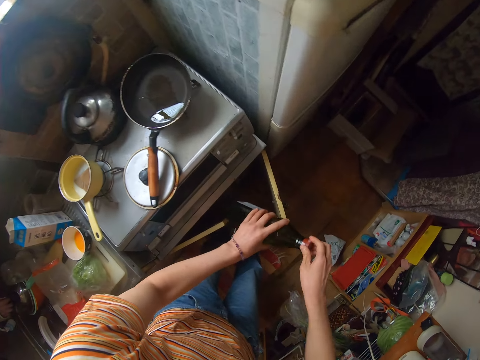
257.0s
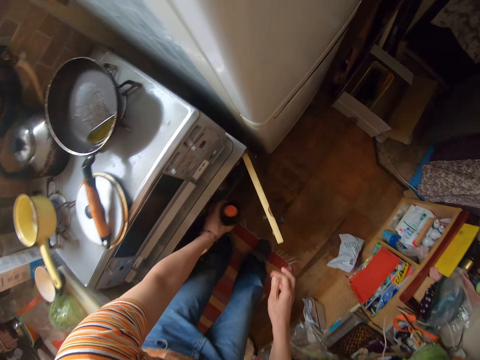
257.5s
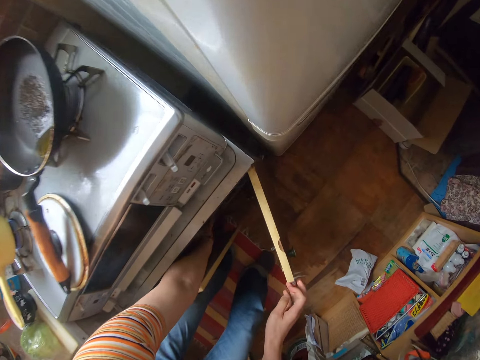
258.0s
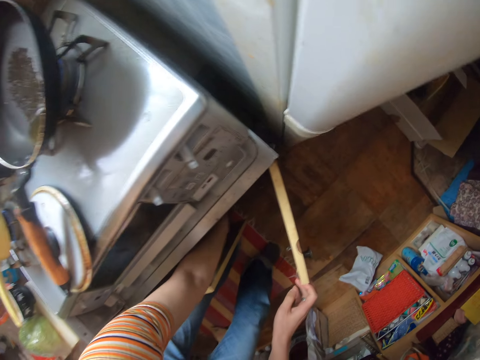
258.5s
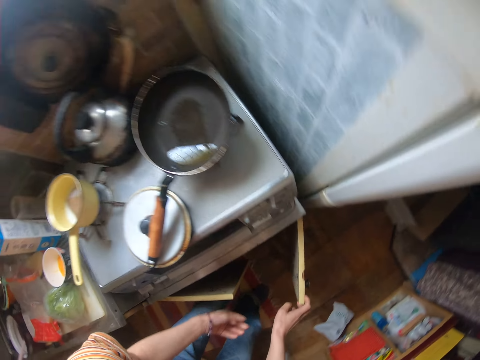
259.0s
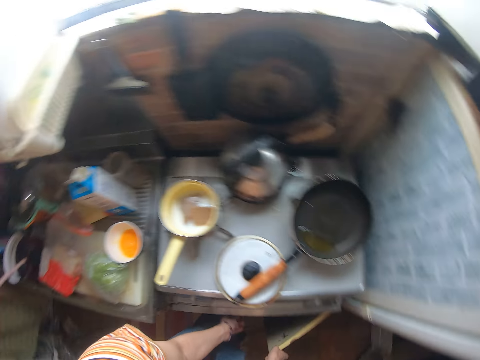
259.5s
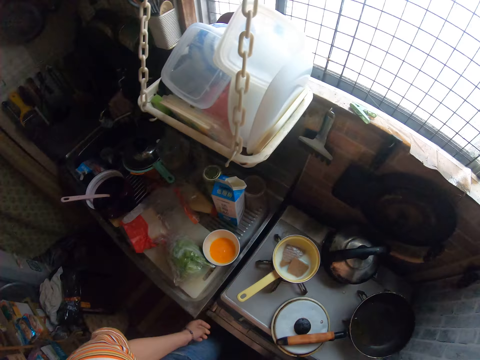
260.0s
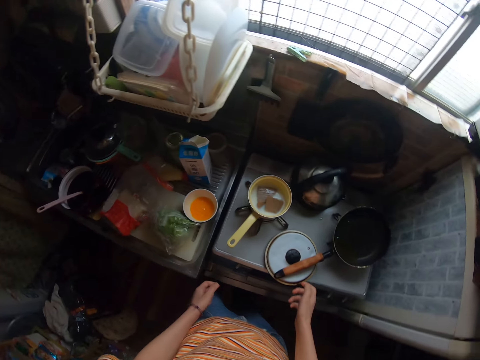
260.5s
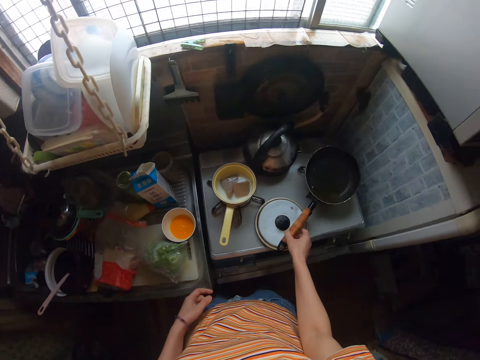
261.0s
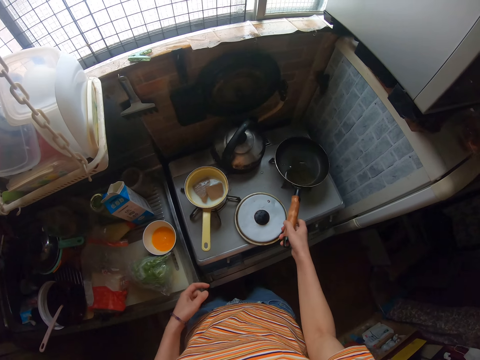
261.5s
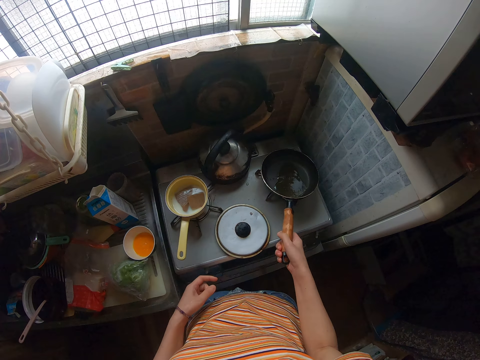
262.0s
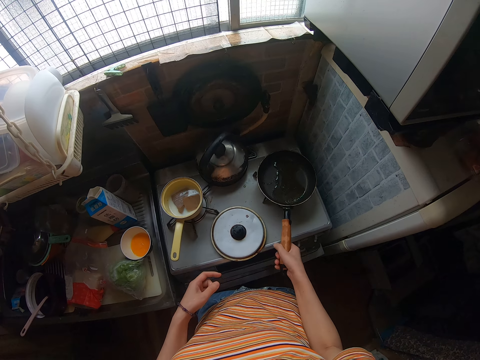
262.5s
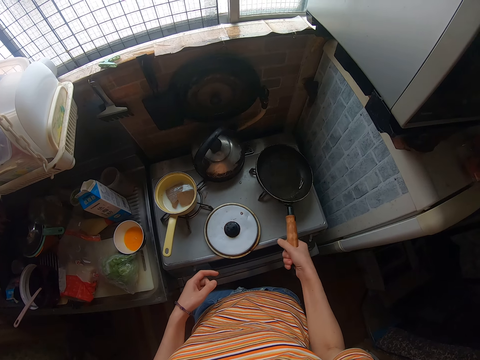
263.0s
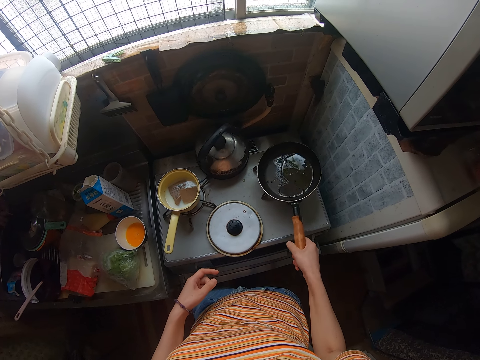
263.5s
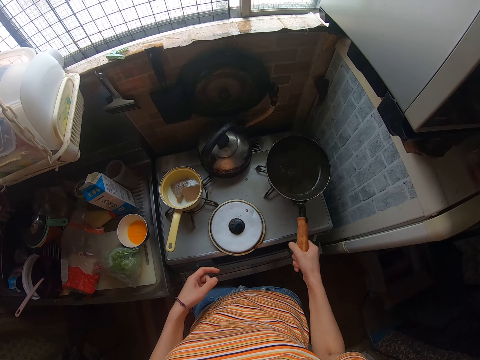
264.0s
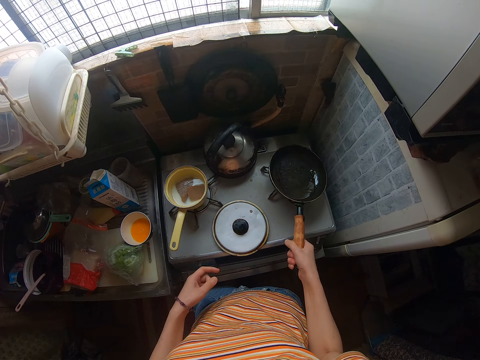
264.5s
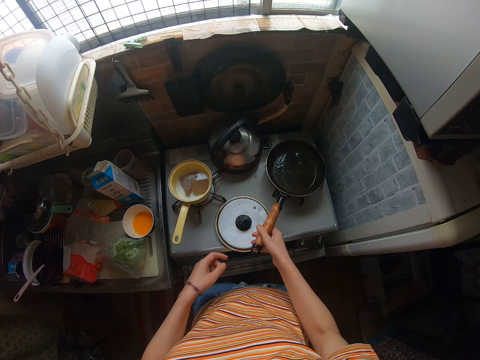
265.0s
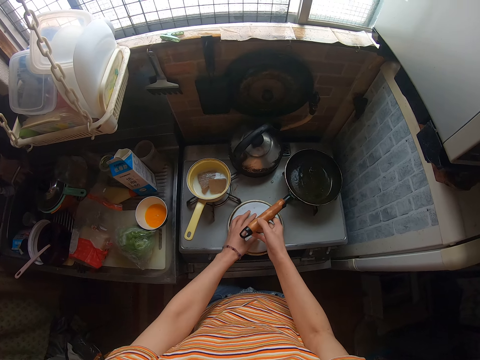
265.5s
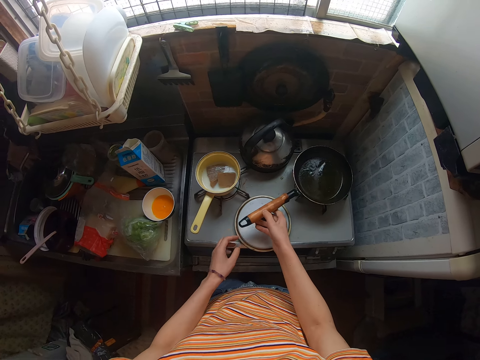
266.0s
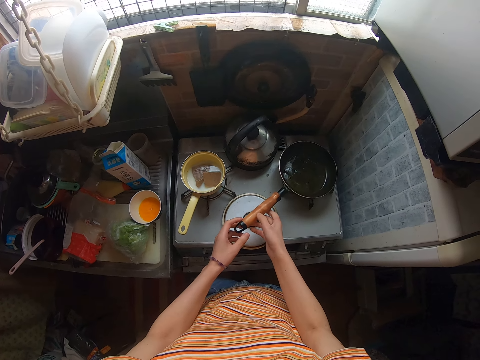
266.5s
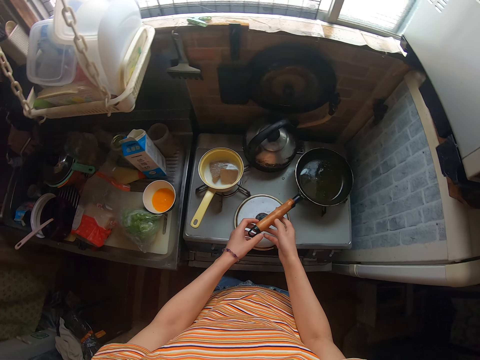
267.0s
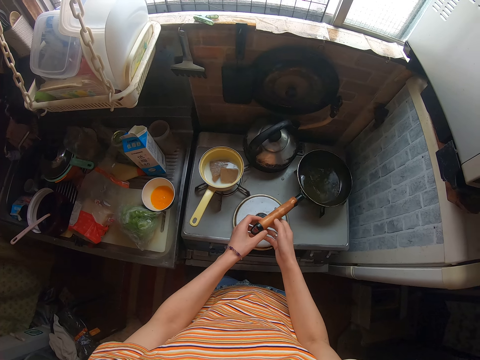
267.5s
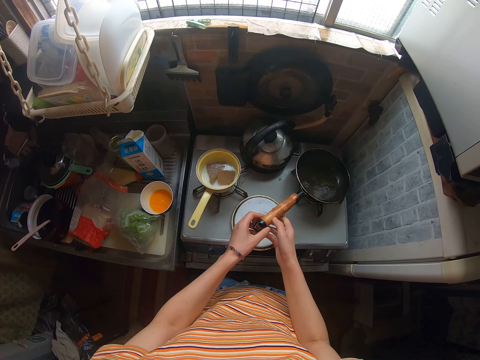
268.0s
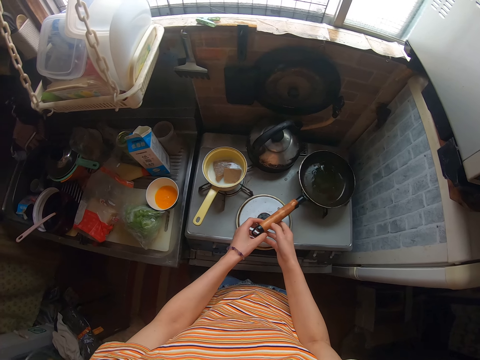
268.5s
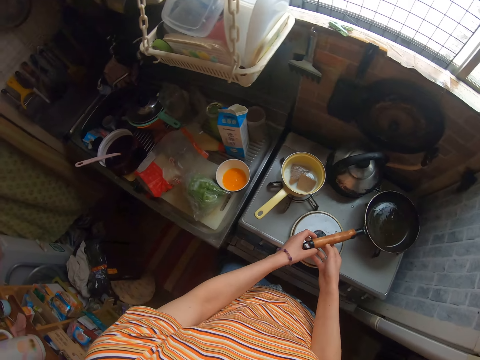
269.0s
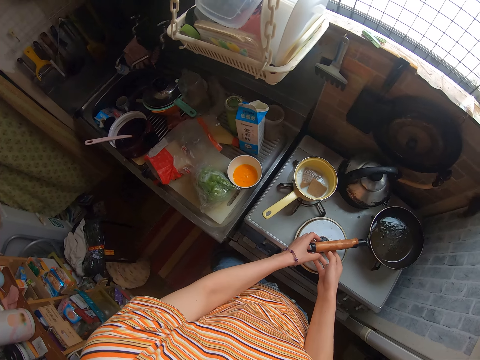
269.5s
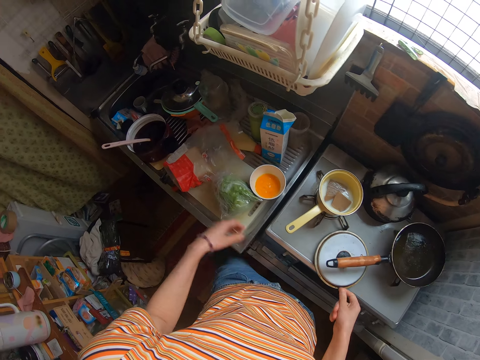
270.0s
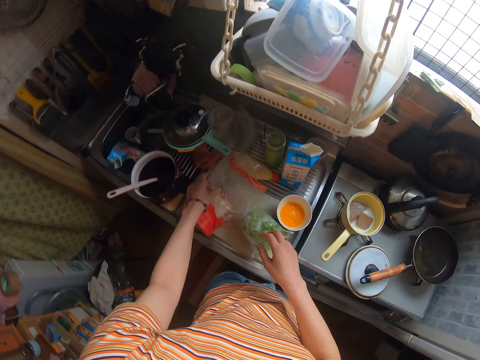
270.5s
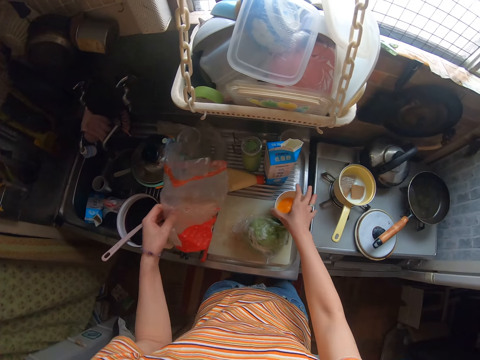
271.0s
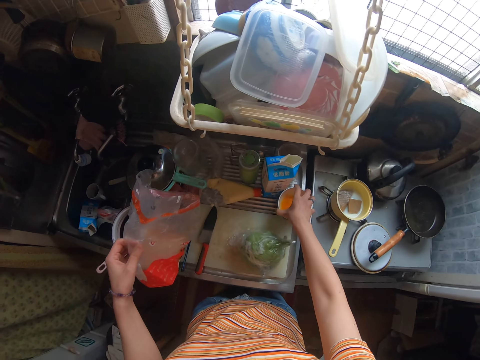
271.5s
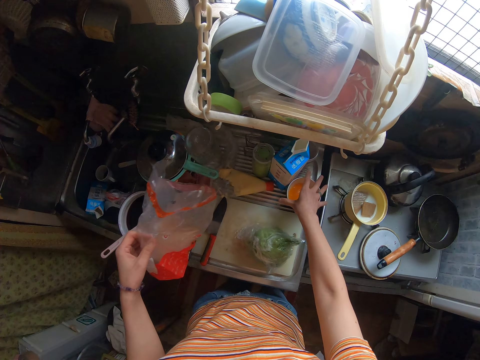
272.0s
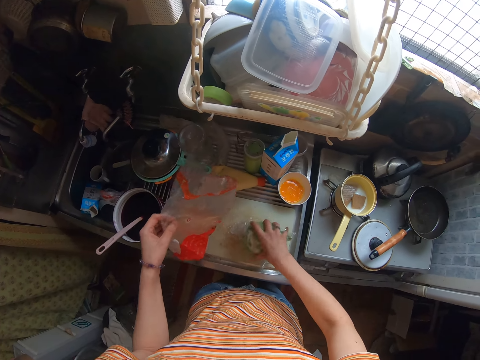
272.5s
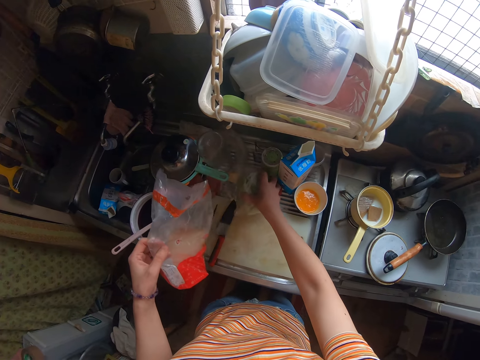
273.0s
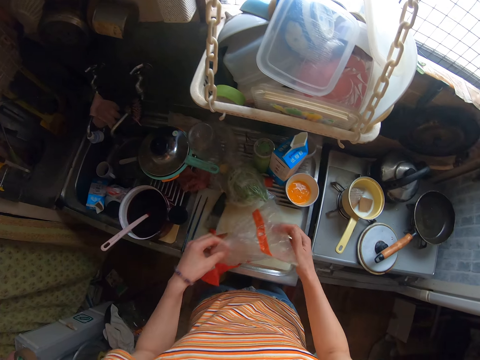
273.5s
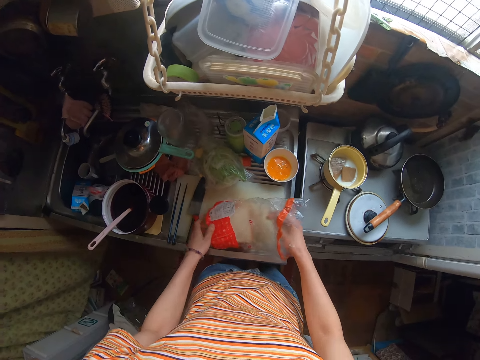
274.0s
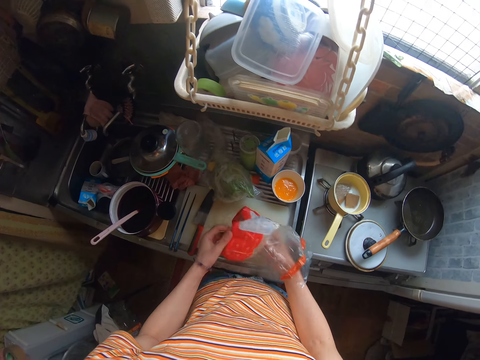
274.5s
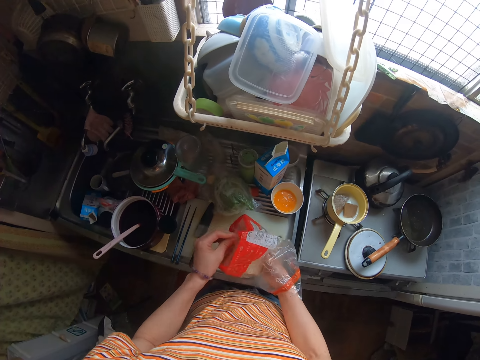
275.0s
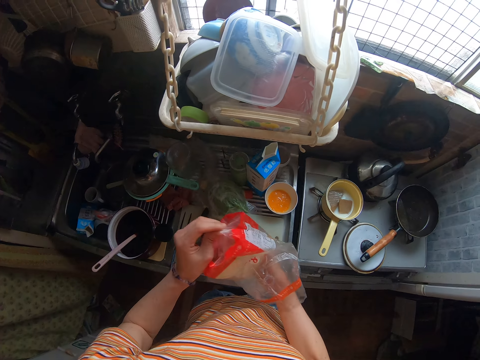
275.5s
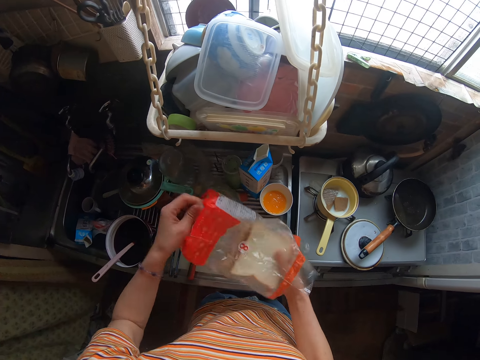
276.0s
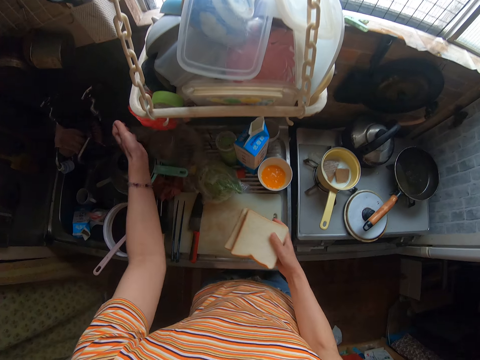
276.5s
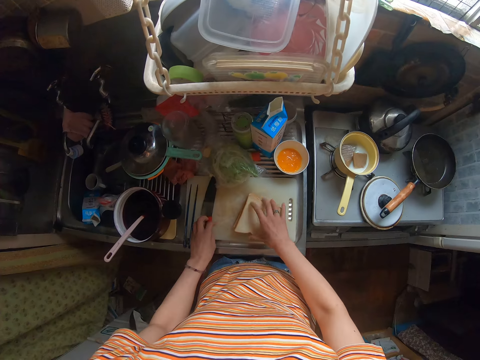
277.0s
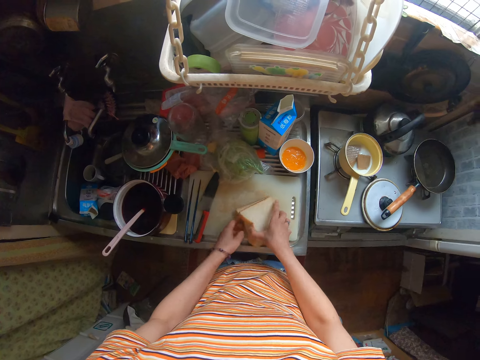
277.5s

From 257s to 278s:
The camera wearer covers the oil container. They return the oil container into the cupboard. They close the cupboard. They shake the frying pan on the burner. They put the pan on the gas. They move their hand. They take the bread from the cutting board. They move the bowl of egg from the cutting board. They move the cabbage from the cutting board. They drop the bread on the cutting board. They bring out the bread from its bag. They keep the bread bag on the table. They drop the bread on the cutting board.

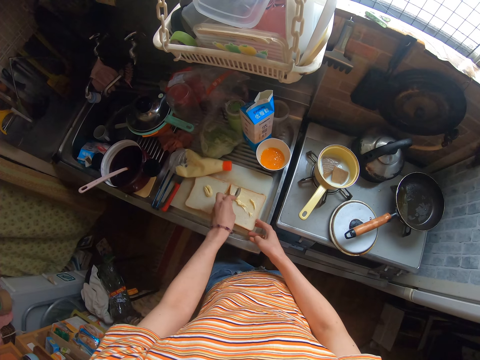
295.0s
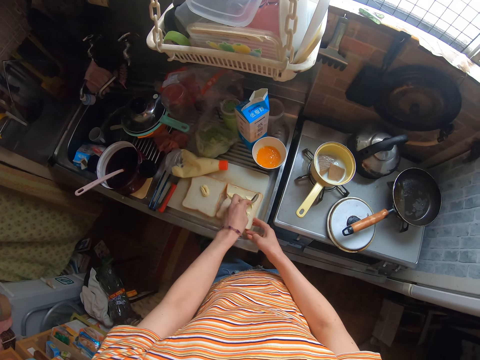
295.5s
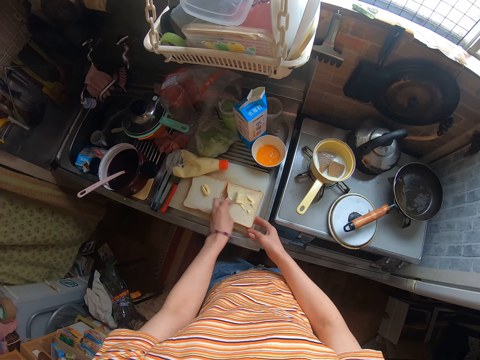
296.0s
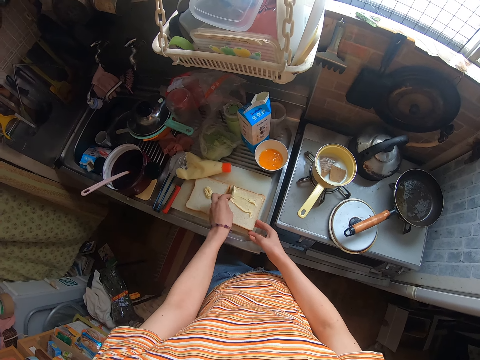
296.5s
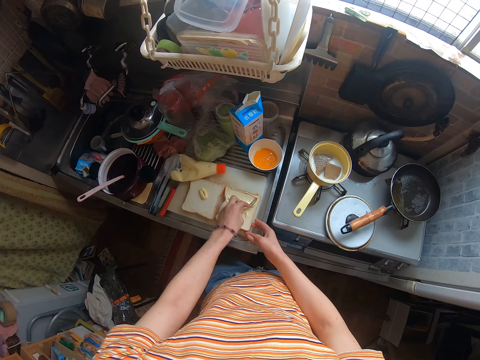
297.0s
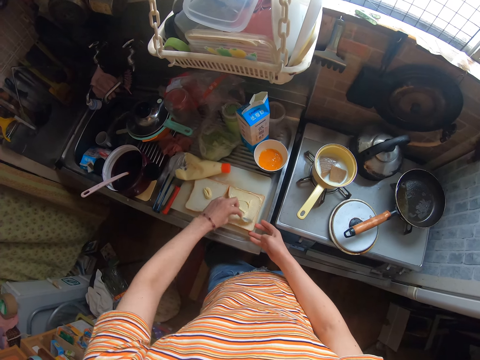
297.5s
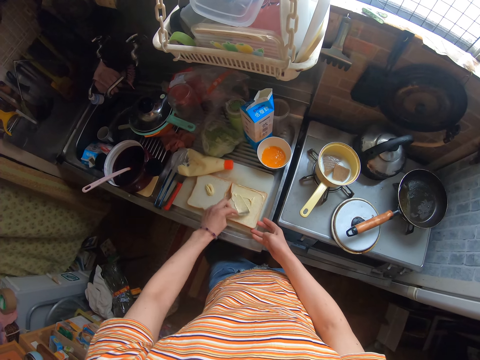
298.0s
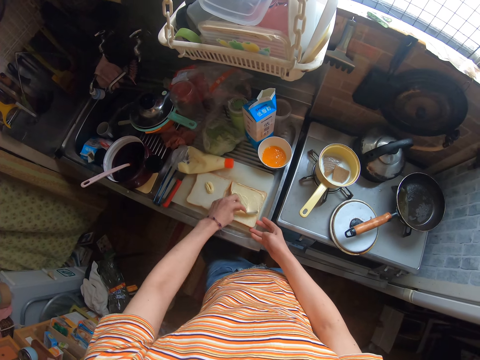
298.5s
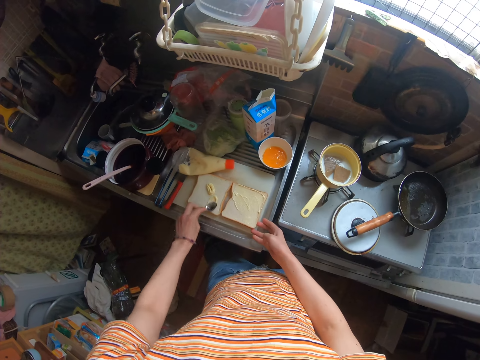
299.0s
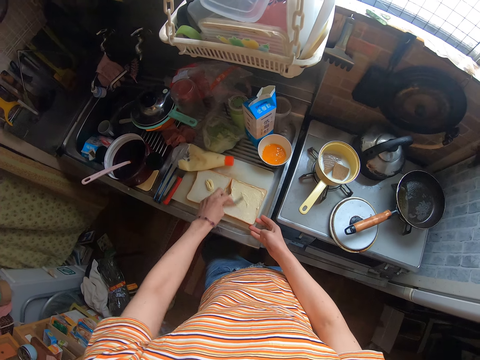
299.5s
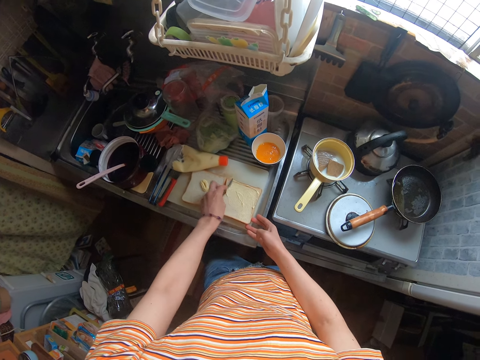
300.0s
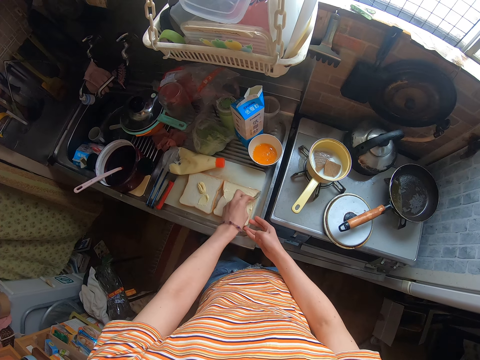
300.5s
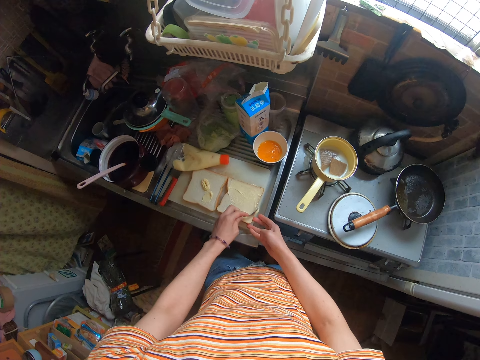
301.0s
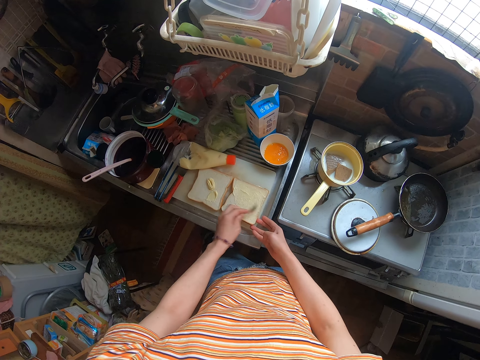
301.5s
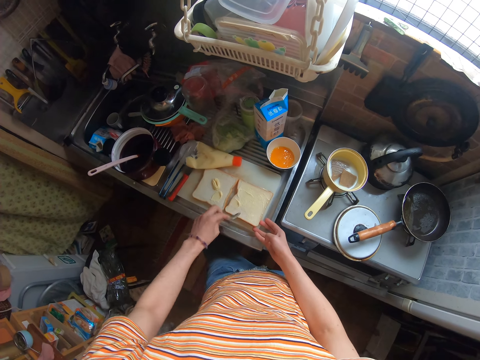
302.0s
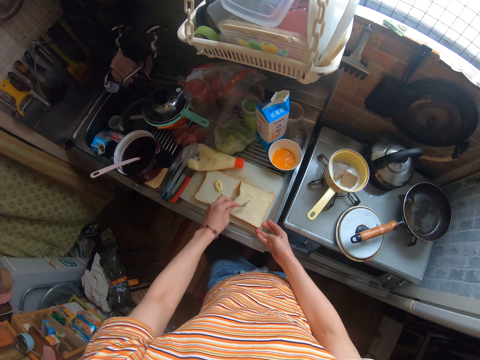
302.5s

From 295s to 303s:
The camera wearer smears the Blue Band on the bread. They smear the Blue Band on the bread repeatedly.
